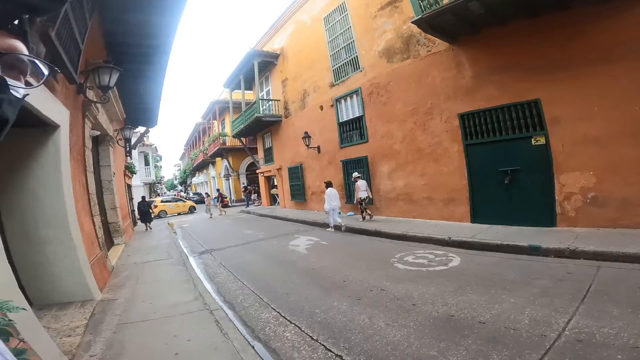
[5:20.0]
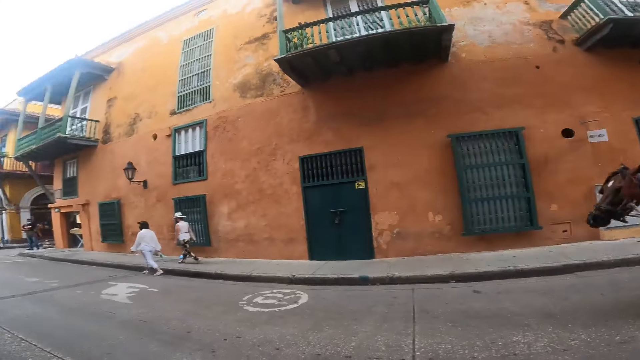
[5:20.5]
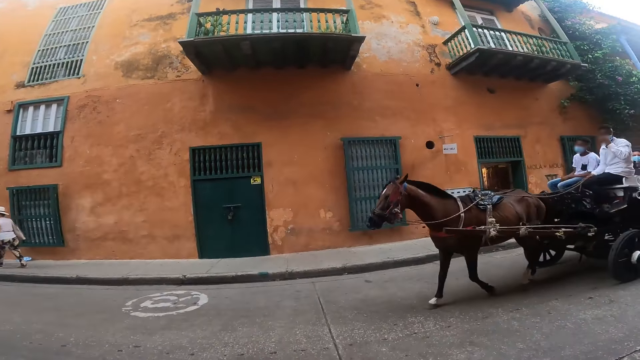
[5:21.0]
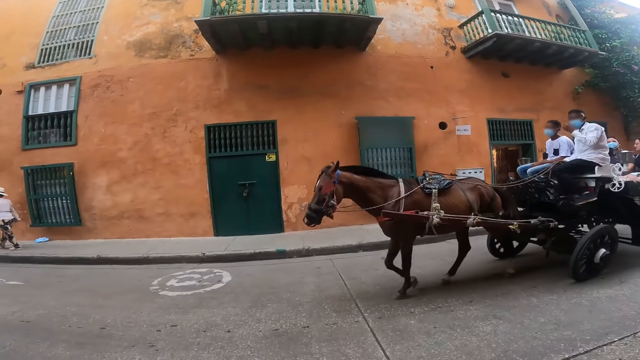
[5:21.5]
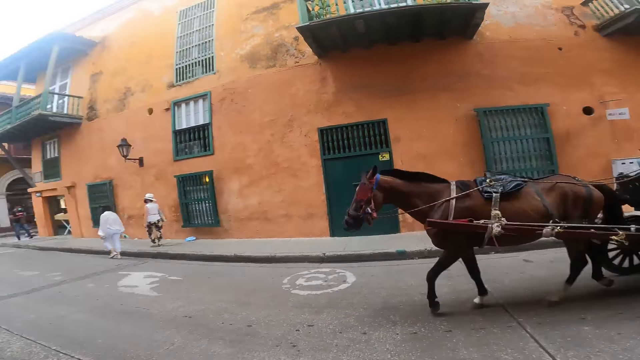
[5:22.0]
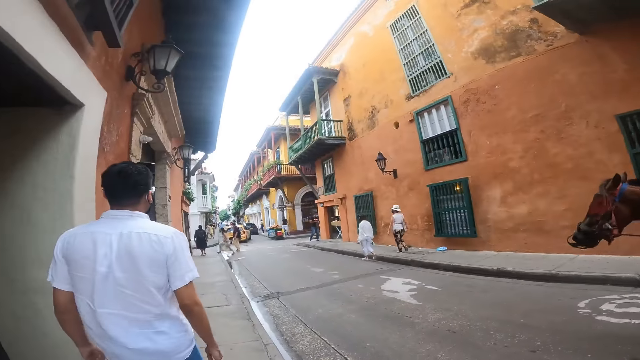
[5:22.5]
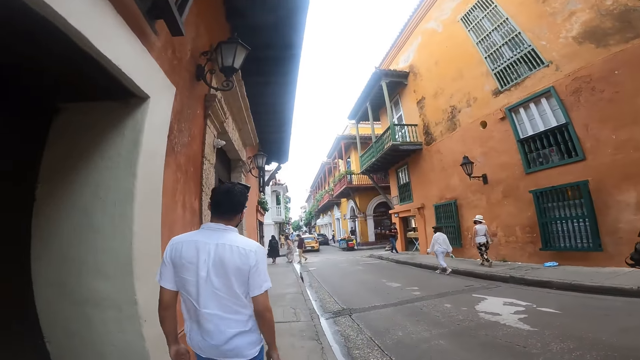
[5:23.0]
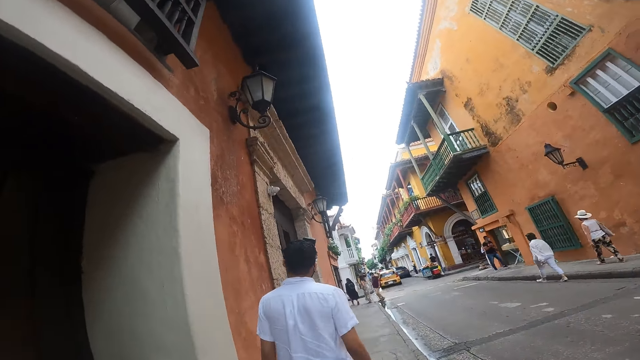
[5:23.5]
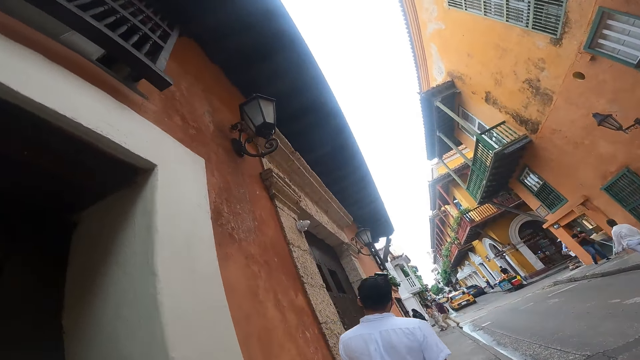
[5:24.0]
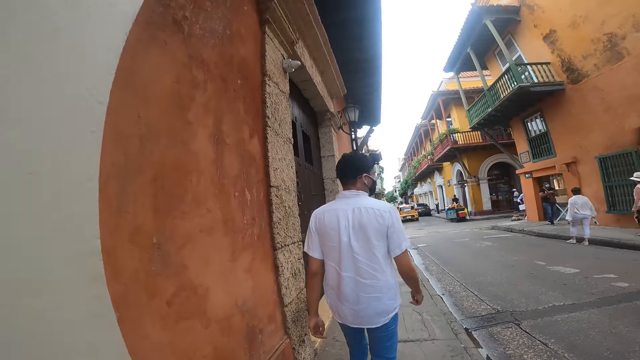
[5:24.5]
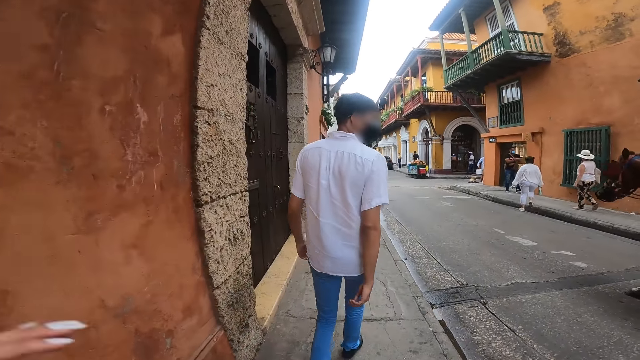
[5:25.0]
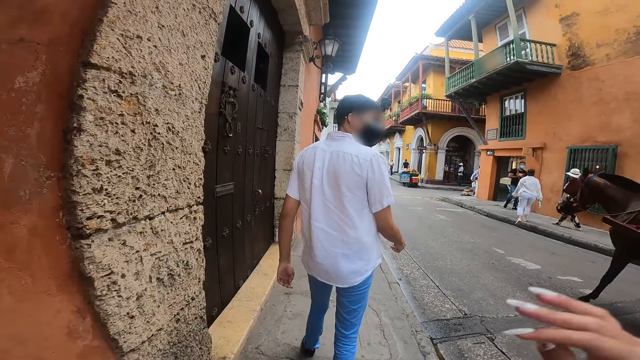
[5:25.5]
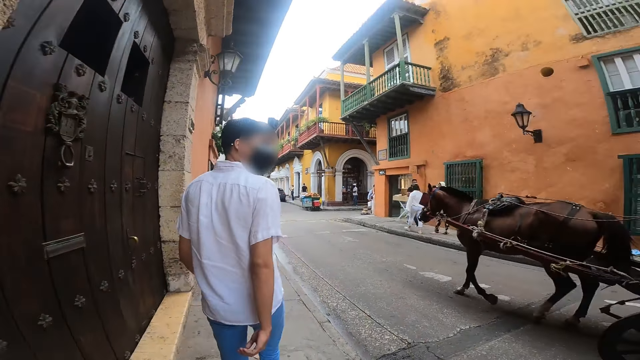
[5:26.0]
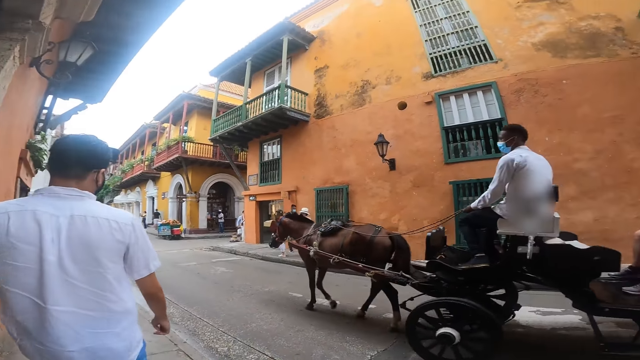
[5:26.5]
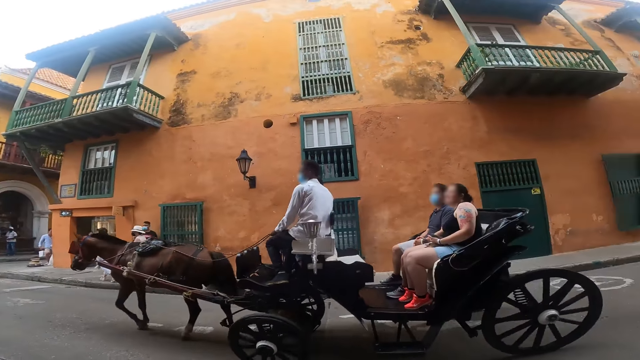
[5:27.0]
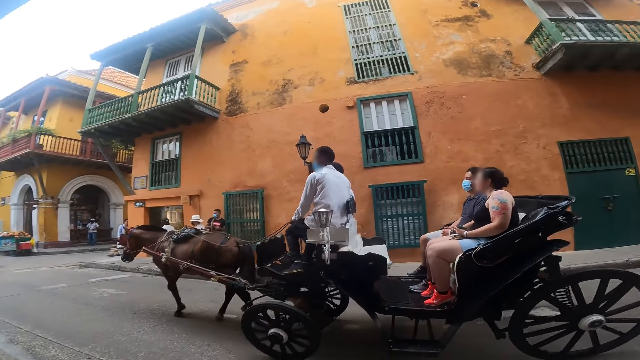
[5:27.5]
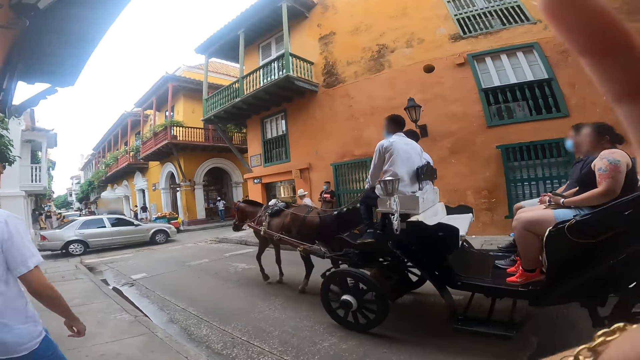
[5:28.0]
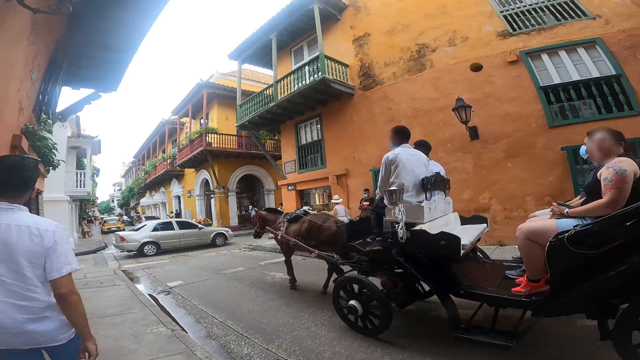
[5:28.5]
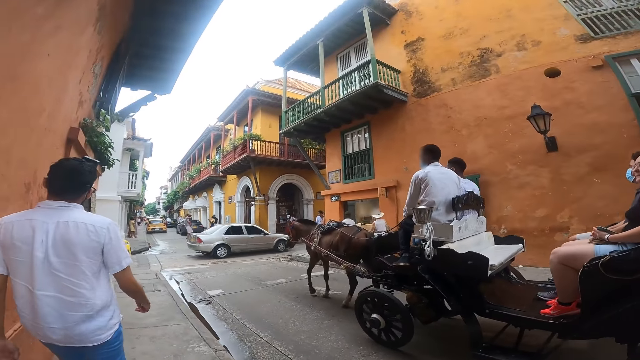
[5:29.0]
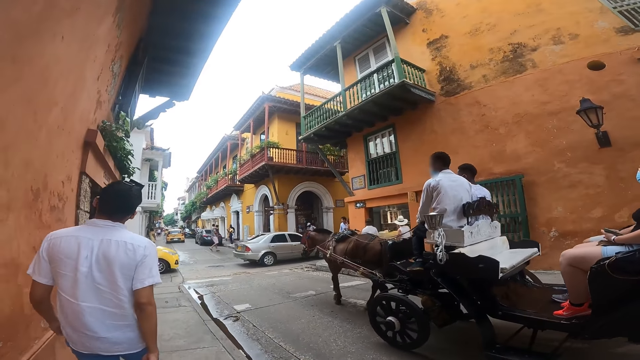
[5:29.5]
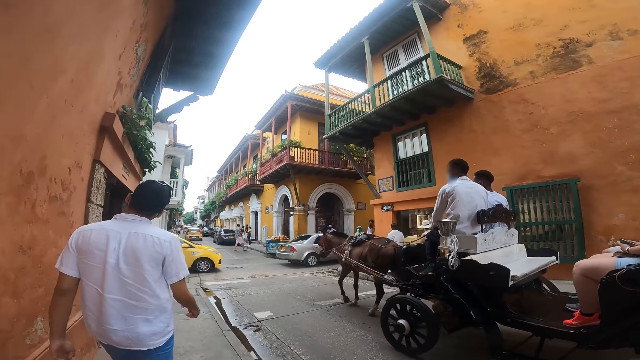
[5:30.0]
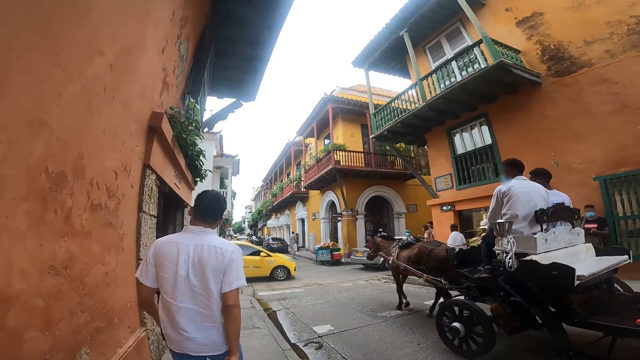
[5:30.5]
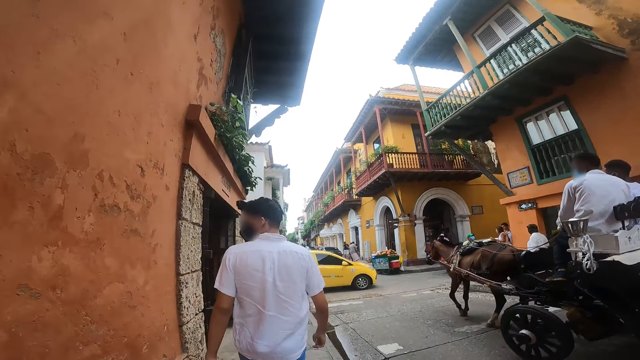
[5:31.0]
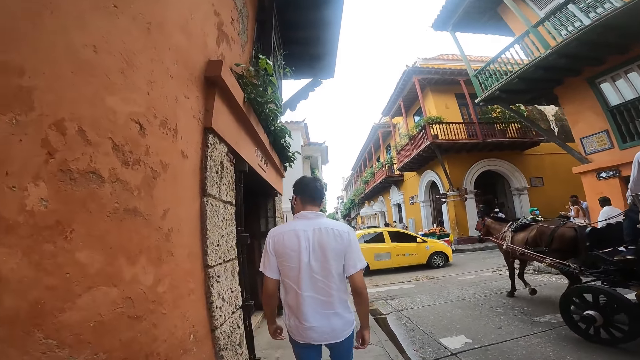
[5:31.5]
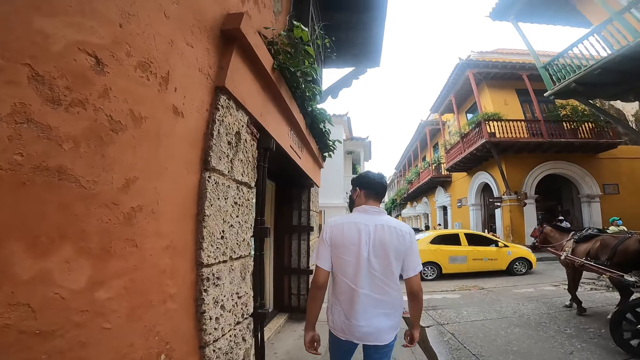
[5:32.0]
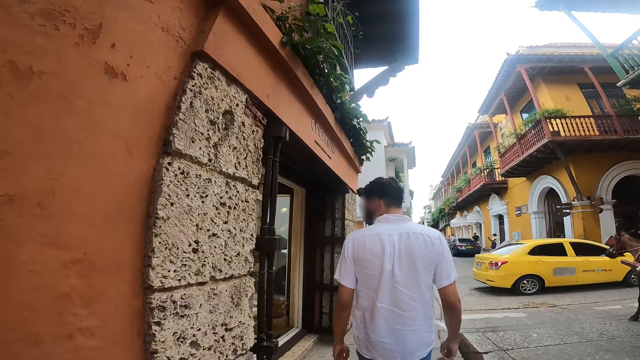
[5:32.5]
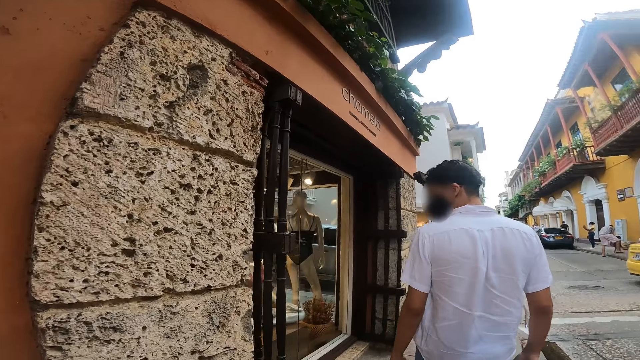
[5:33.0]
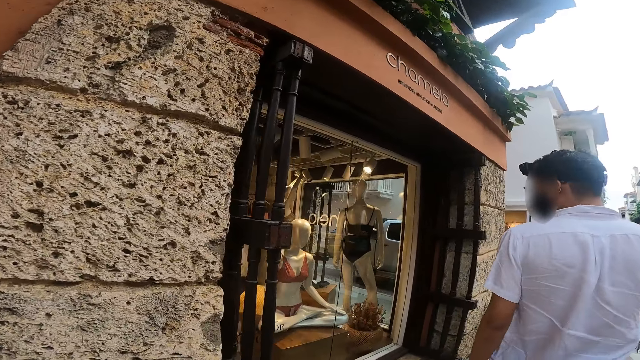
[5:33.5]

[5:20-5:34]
The camera wearer walks on the pavement. A man, another man, a third man and a woman ride in a carriage. The camera wearer touches her head with her right hand. She adjusts the camera. She walks on the pavement. A person looks around.

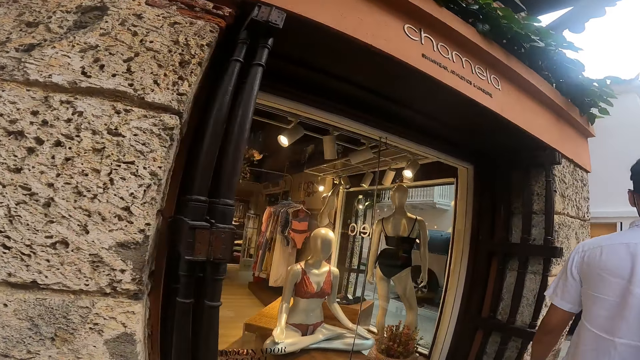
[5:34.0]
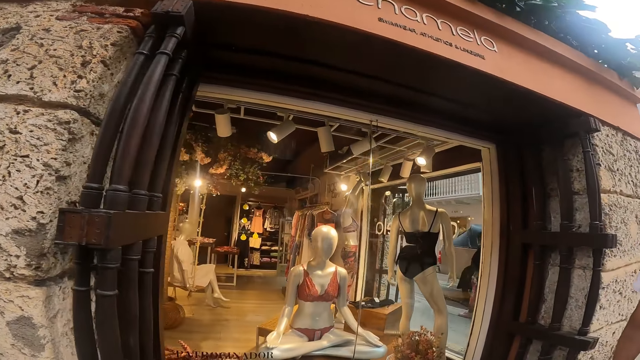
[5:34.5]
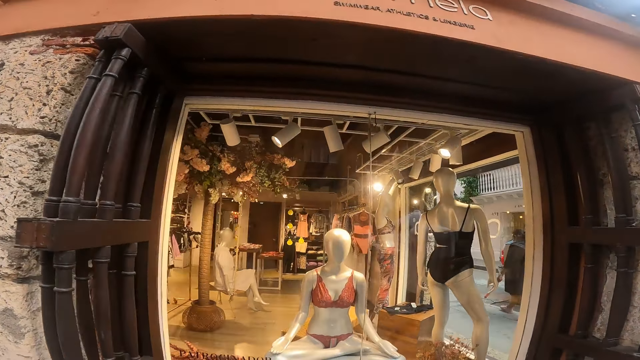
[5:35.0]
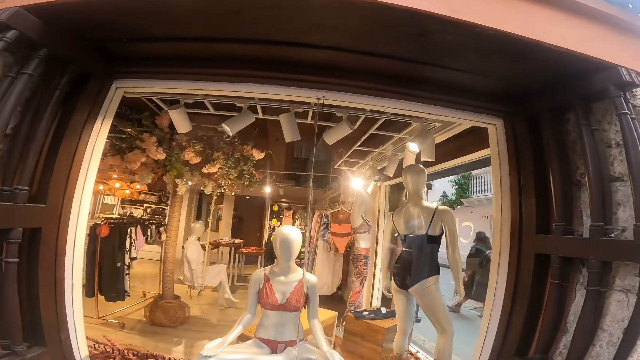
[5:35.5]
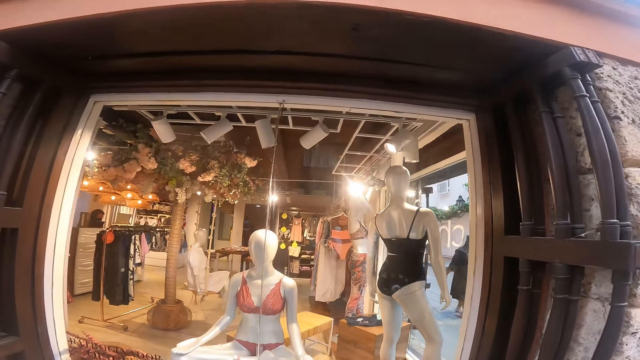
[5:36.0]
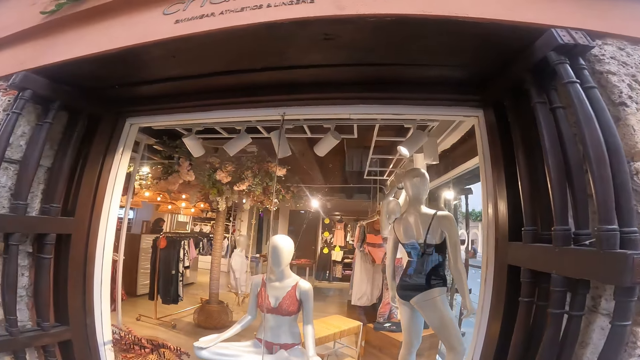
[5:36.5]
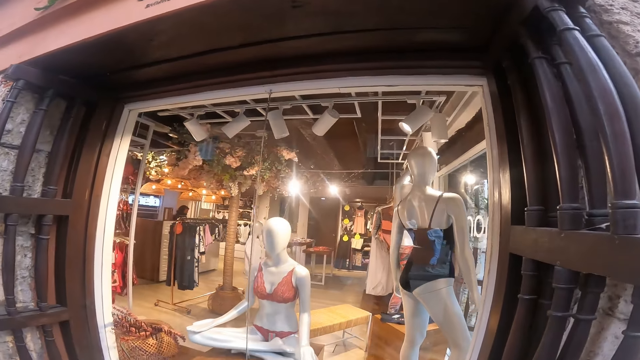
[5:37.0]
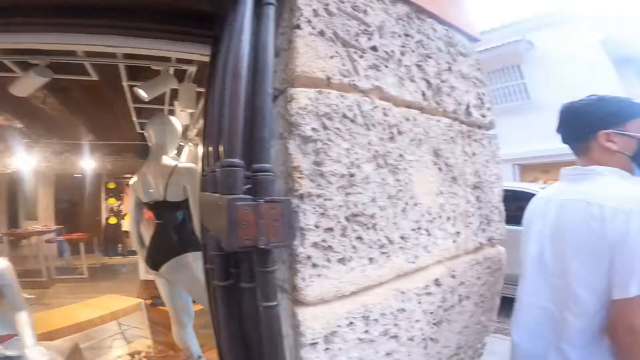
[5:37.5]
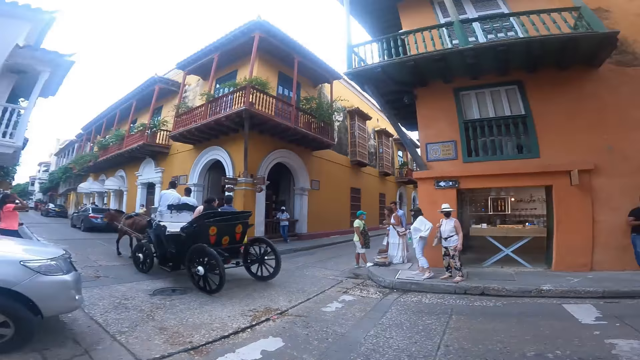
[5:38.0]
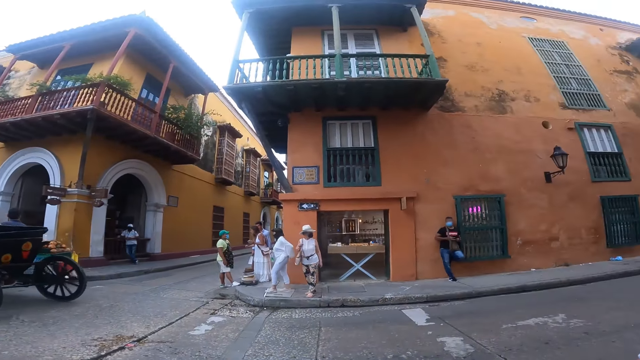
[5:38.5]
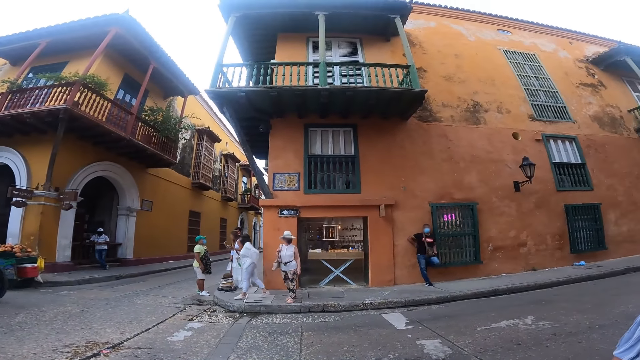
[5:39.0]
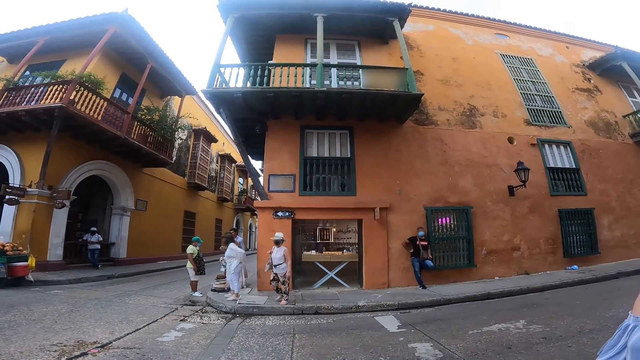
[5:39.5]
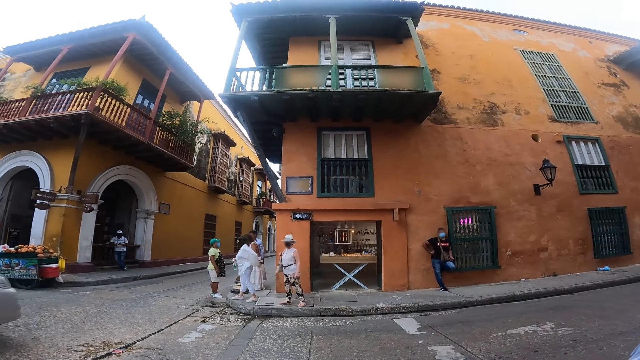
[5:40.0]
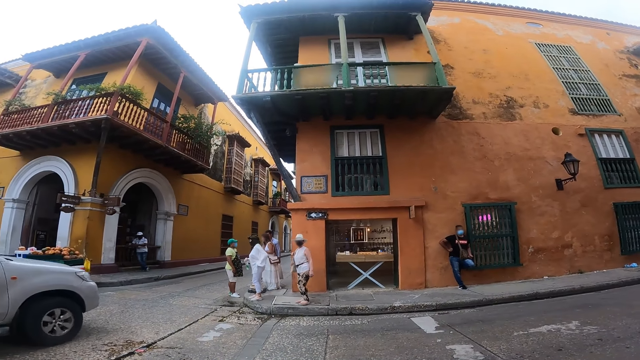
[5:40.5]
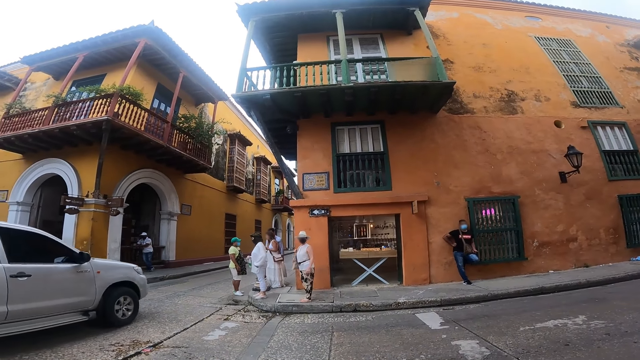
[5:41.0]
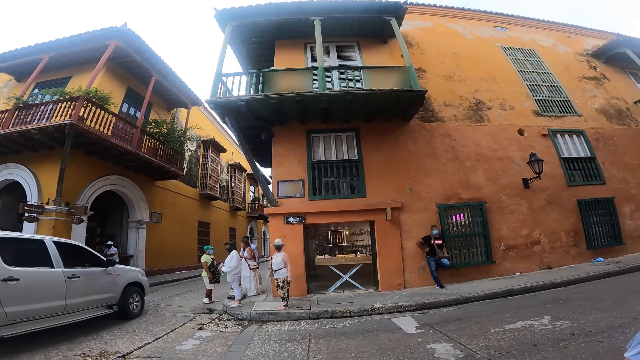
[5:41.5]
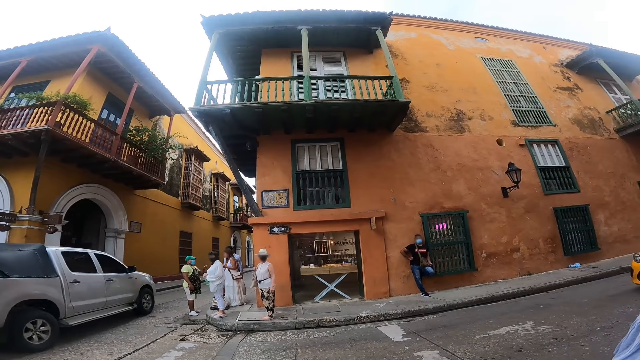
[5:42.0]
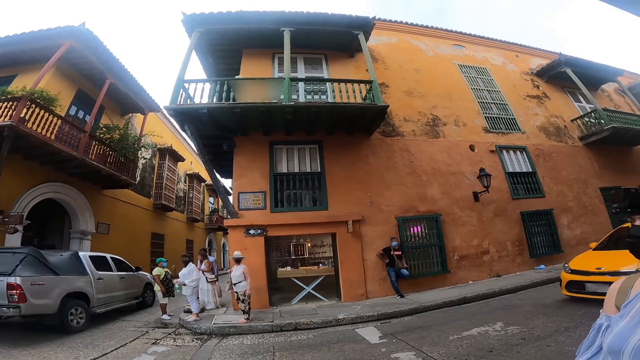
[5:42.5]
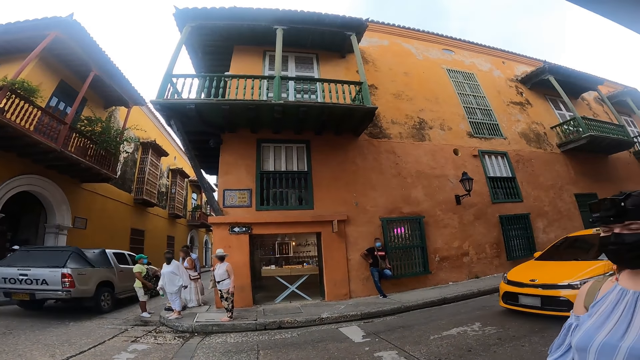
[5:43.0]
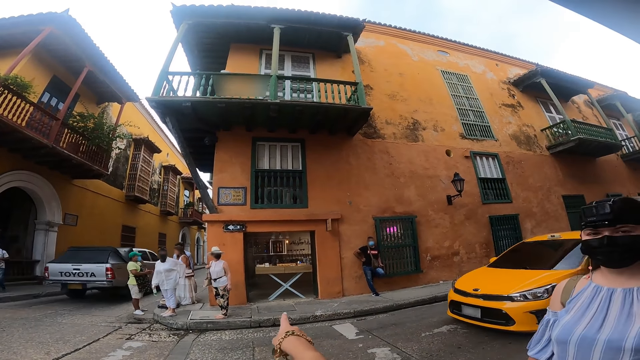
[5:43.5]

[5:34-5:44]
The camera wearer looks towards a boutique. They stare at the display. They look around. A person stands beside the camera wearer.
